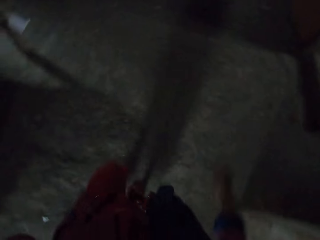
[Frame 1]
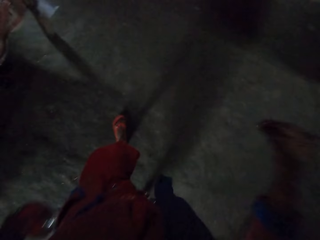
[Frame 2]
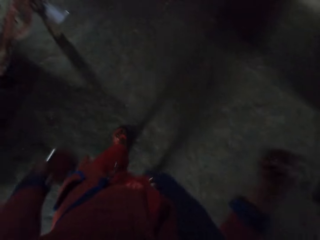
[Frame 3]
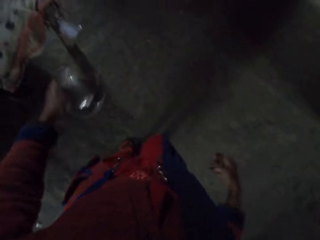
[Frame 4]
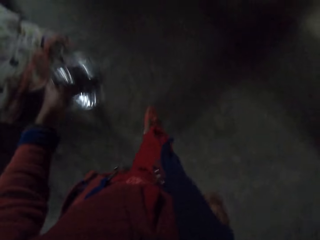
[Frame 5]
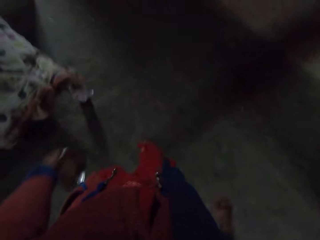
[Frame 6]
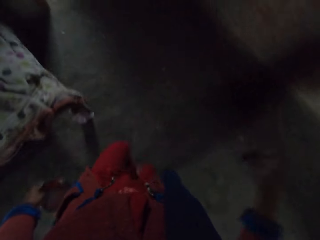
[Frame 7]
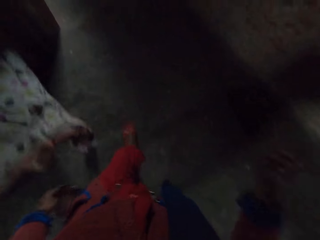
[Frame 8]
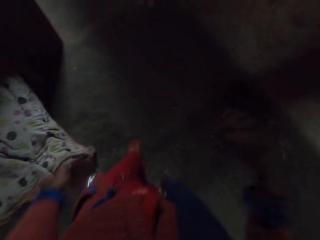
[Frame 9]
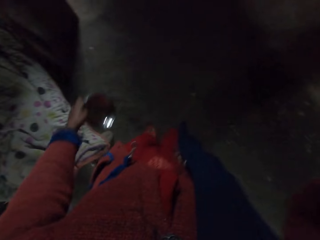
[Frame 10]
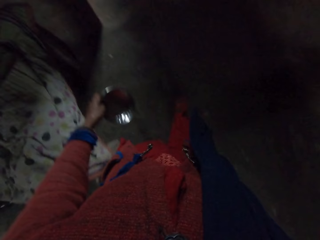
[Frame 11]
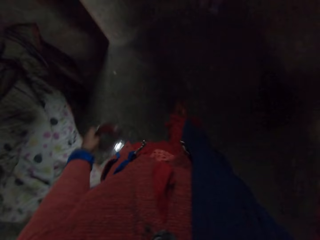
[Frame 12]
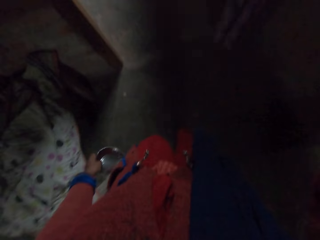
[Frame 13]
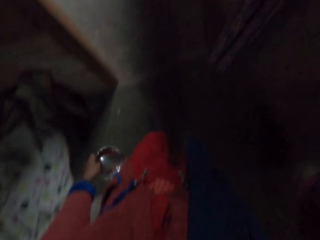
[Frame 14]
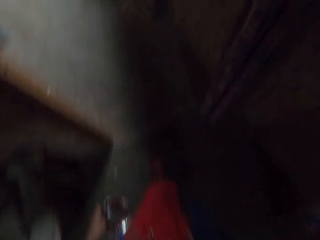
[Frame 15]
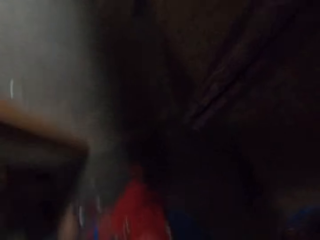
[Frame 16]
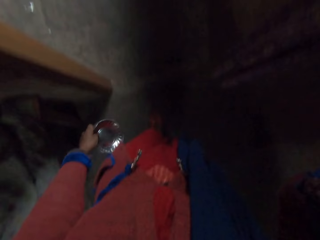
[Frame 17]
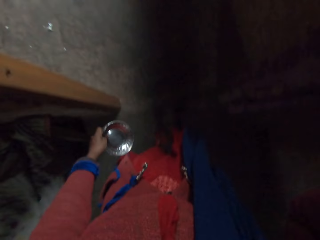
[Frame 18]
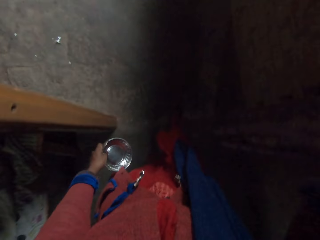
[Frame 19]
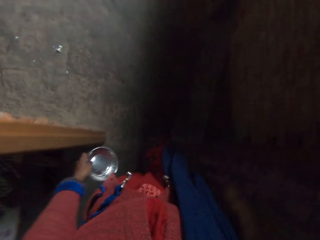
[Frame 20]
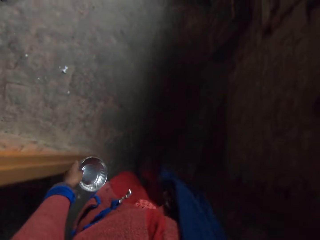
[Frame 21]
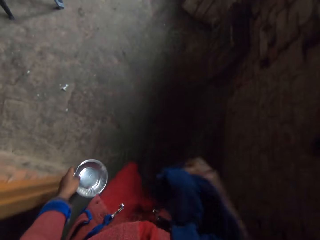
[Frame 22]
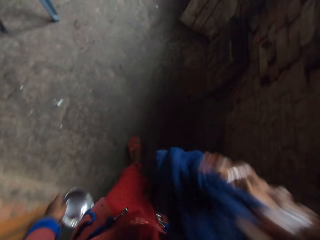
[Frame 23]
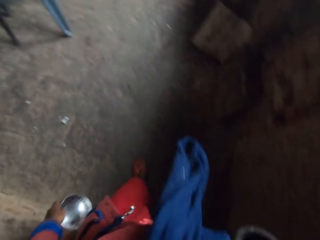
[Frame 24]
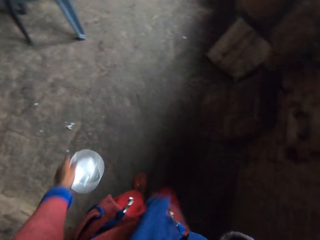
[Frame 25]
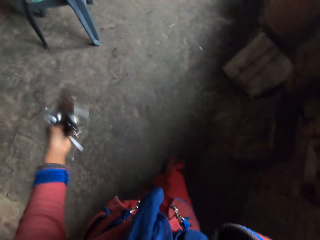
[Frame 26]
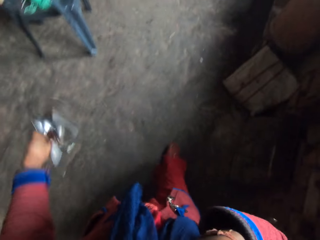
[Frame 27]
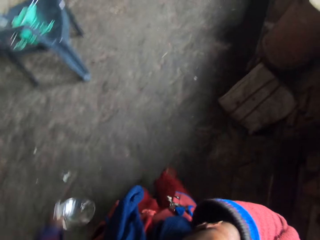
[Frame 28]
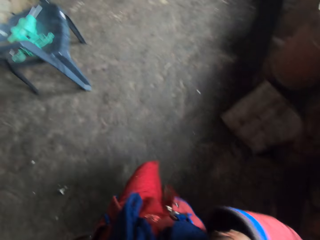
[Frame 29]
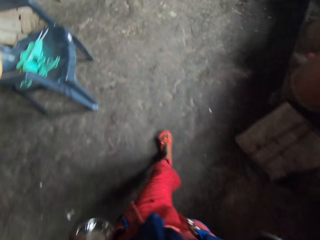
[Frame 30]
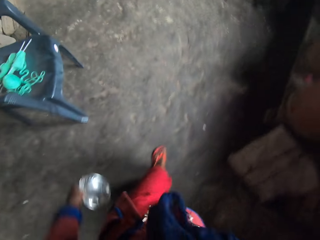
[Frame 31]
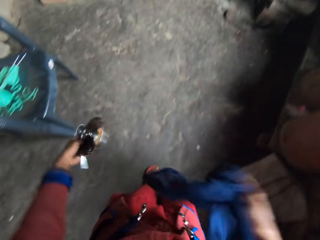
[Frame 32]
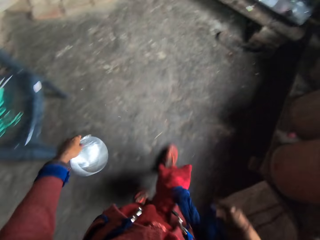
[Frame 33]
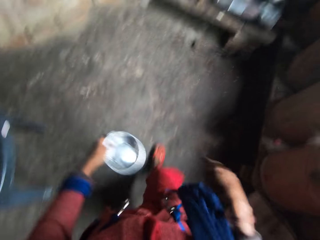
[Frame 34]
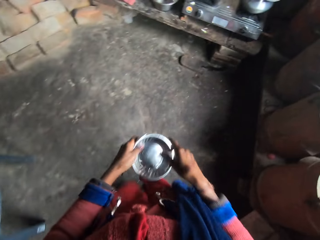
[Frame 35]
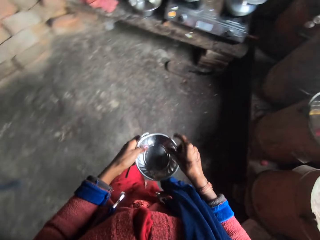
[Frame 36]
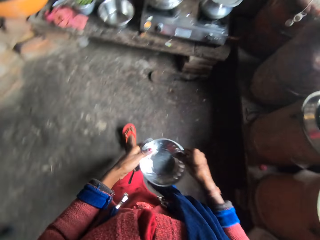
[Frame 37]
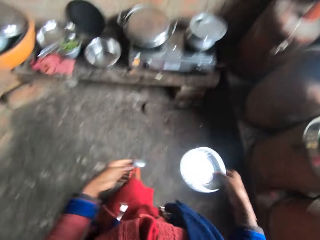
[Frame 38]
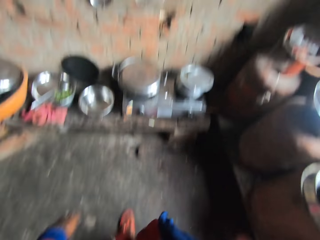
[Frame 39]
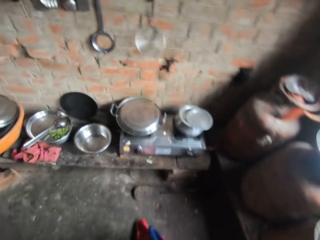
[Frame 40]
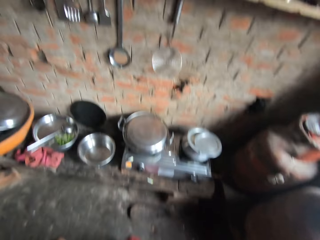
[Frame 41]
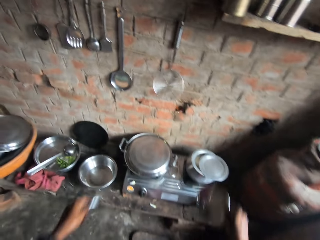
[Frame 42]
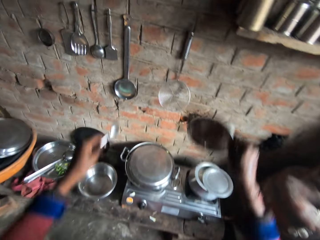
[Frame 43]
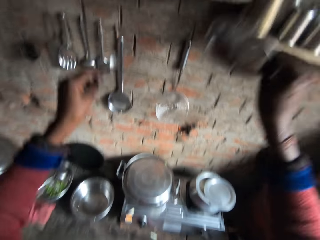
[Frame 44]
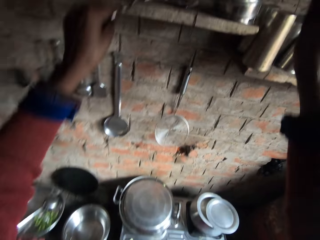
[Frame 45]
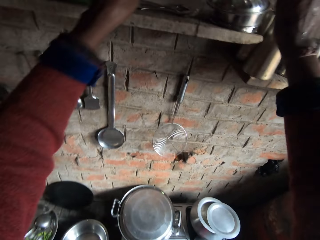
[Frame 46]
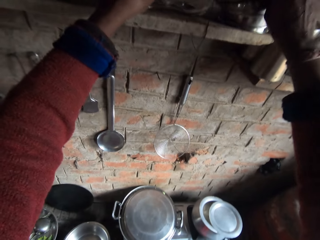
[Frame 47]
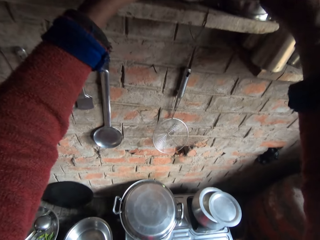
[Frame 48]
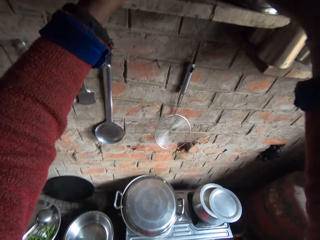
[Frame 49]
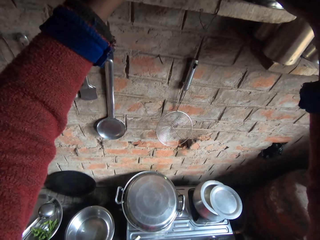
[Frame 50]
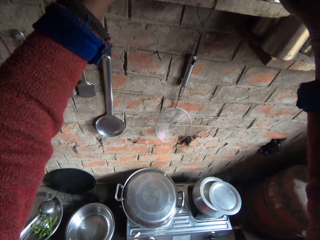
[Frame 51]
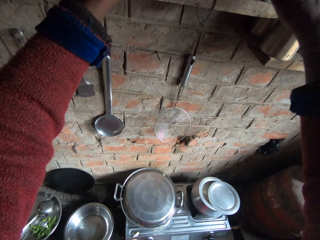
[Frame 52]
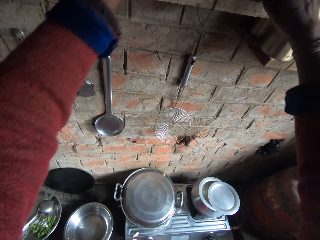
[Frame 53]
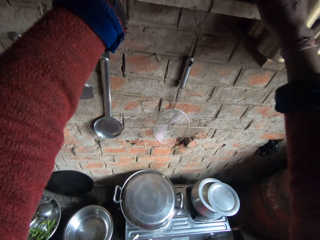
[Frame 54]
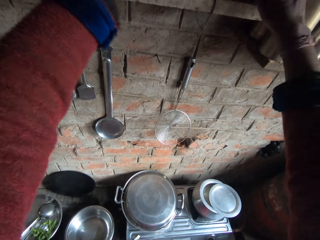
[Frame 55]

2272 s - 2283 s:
The camera wearer cleans her face with her scarf or cloth on her way. She enters the kitchen room. She lifts the cloth to her face. She shakes the plate in her left hand. She drops the cloth. She passes the plate to her right hand on the way. She shakes the plate. She drops the spoon and plate on a top shelf or utensils wall rack with her hands. She lifts the plate and spoon to the rack.

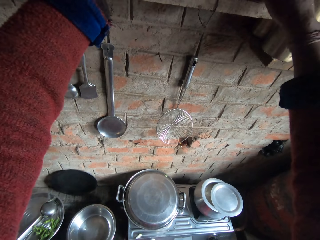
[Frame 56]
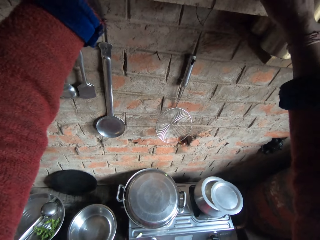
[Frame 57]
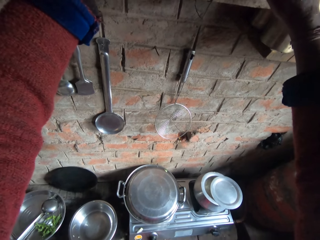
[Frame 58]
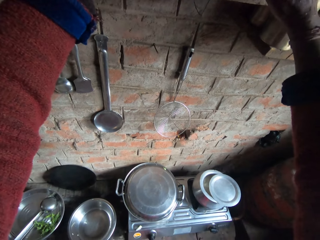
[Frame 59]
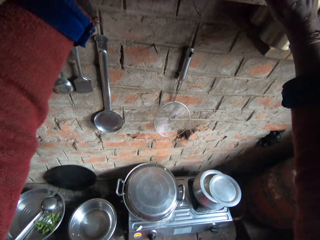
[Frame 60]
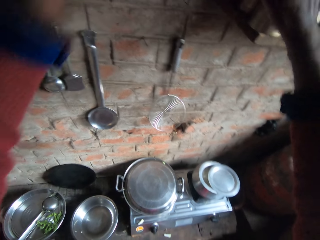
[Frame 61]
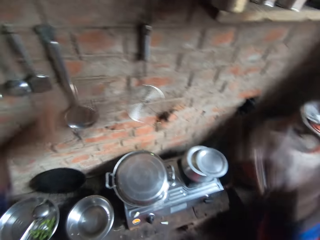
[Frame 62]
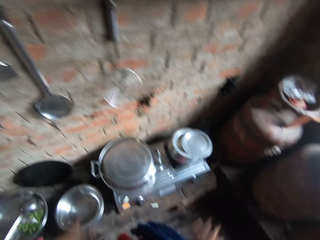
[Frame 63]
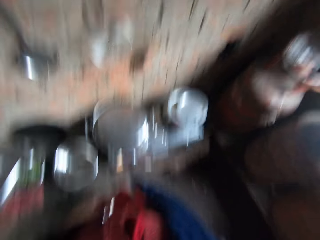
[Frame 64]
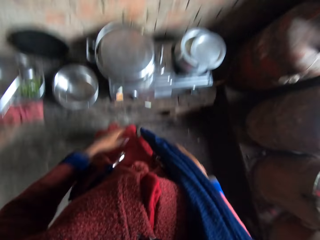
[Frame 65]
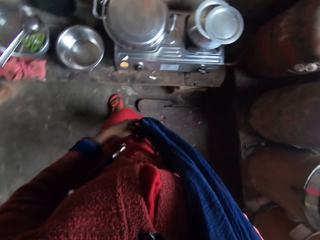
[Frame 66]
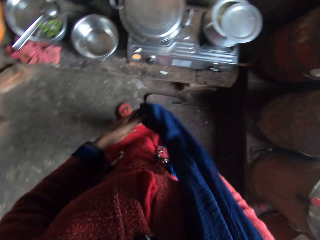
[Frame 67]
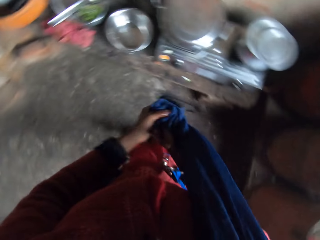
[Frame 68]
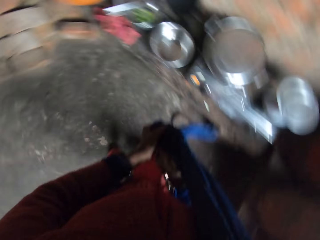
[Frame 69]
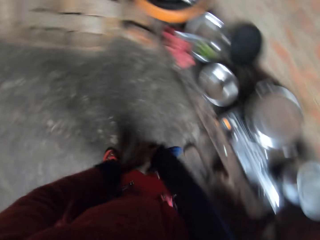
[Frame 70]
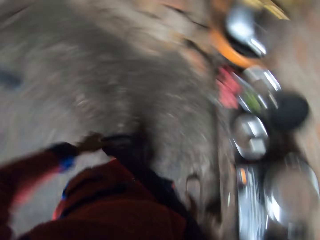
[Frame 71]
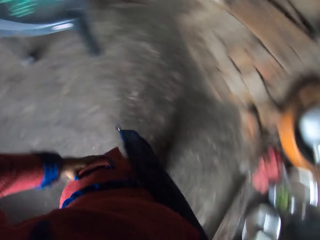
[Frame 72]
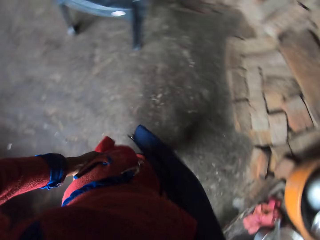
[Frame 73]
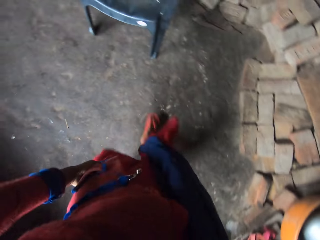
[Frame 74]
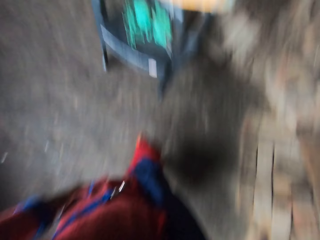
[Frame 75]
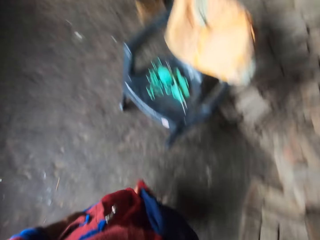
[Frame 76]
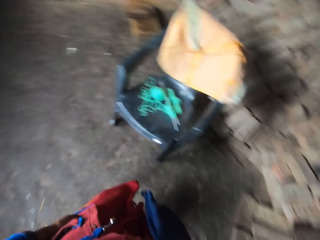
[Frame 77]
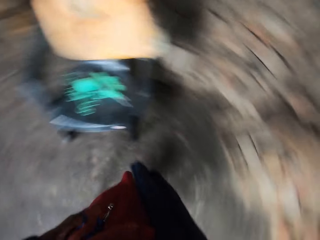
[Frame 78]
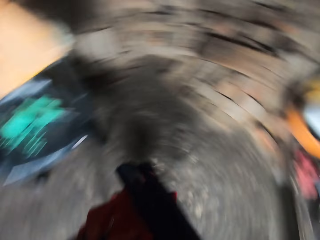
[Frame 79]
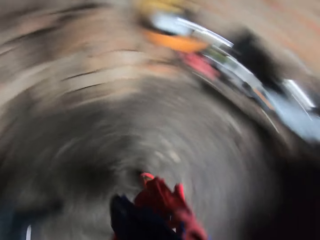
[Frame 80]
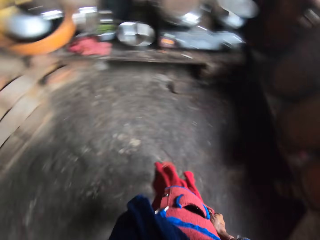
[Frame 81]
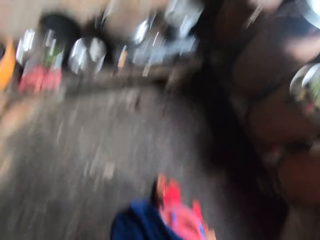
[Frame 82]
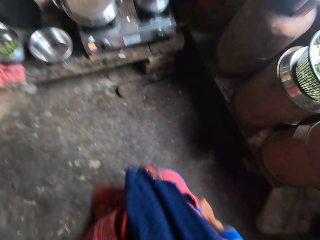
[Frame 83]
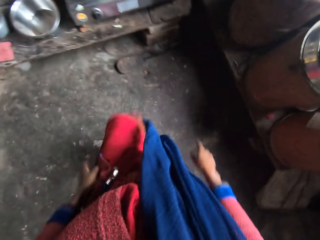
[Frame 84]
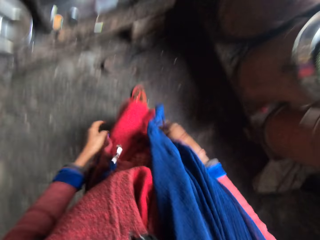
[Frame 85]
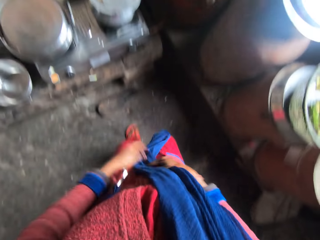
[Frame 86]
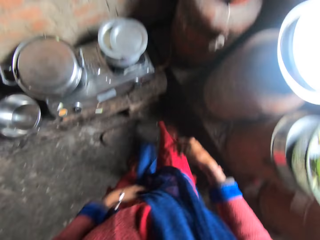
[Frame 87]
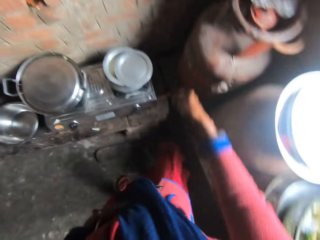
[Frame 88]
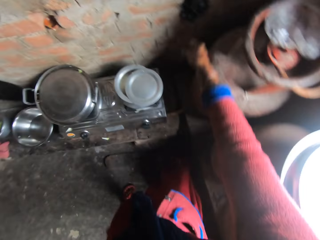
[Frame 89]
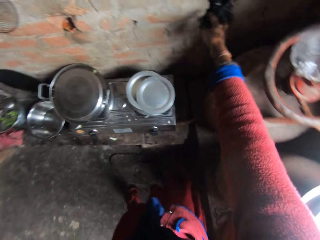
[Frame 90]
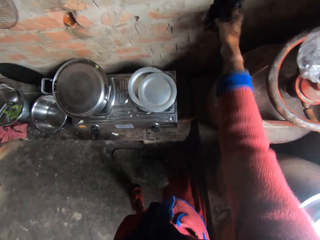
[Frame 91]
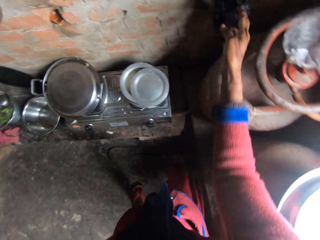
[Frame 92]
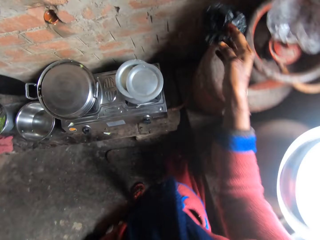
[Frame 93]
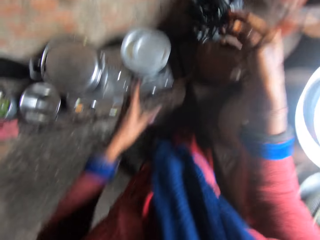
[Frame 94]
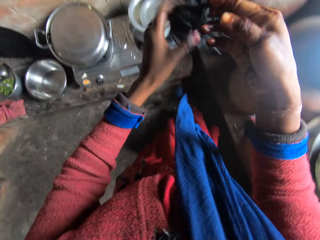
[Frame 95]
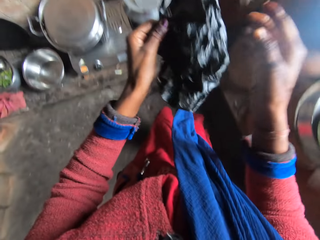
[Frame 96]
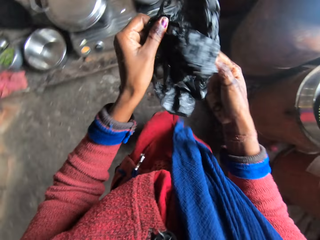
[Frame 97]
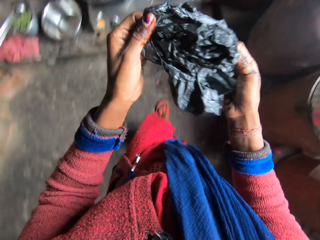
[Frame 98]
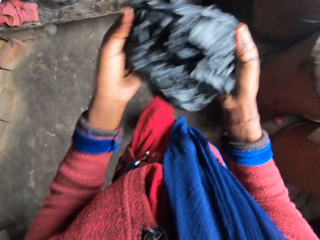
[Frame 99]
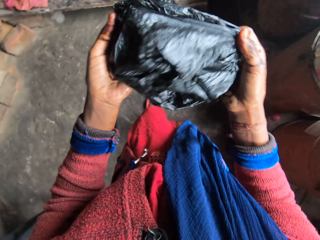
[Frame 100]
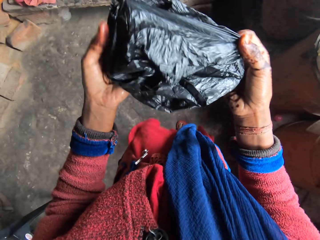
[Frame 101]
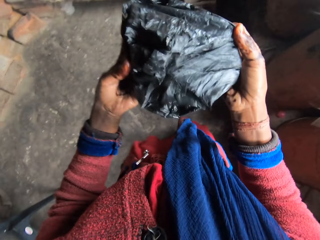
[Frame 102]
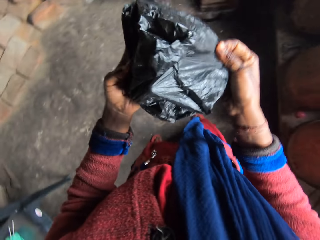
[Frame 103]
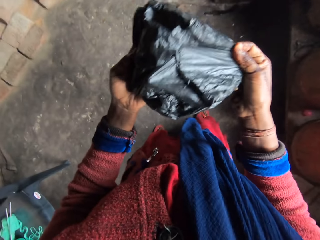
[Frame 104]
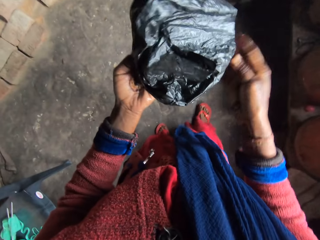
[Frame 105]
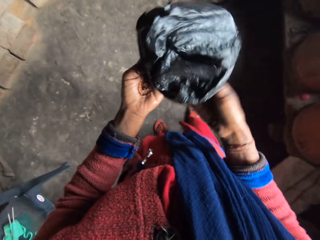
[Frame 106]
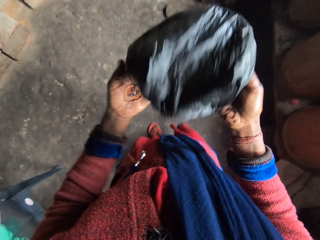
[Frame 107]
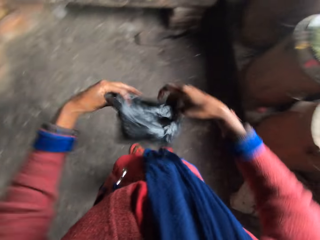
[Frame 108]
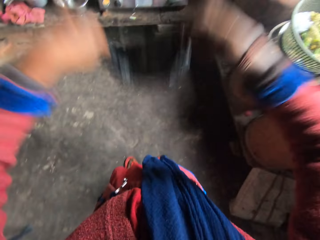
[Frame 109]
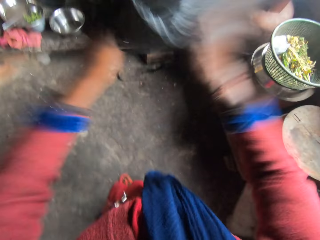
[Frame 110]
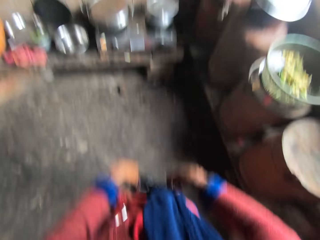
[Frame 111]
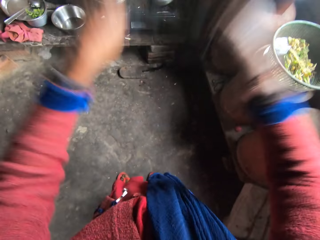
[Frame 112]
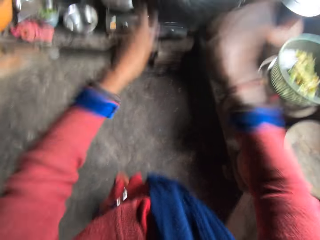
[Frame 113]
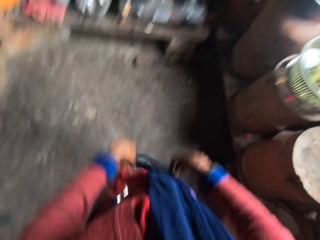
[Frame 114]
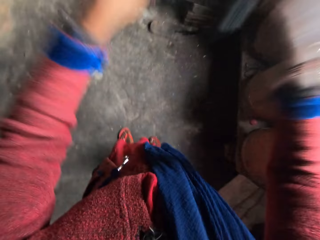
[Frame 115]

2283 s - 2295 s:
The camera wearer shakes off her hands. She drops her hands from the rack. She cleans her hands on her scarf or cloth. She turns back in the room. She places her hands on her waist. She moves her hands off the cloth. She walks towards a chair in the room. She turns. She walks back to the wall. She holds her scarf with her hands. She picks a plastic bag from the wall with her right hand. She opens the plastic bag with her hands. She shifts the plastic bag to her left hand. She stretches the plastic bag. She shakes off the plastic bag in her hands.
